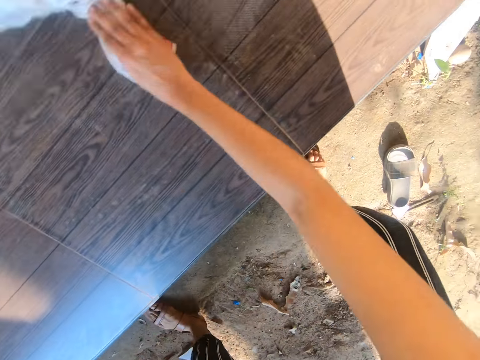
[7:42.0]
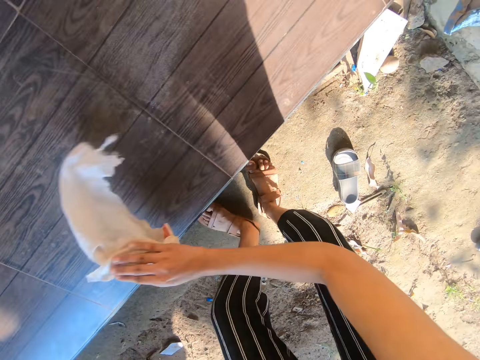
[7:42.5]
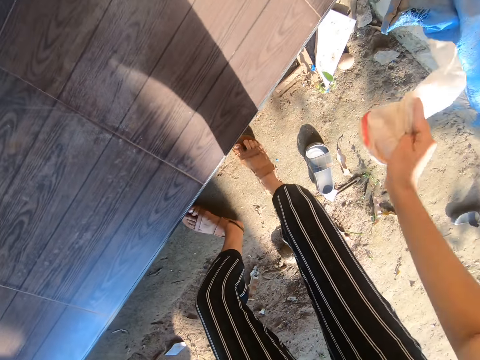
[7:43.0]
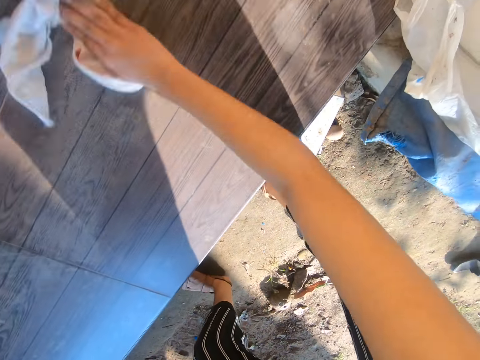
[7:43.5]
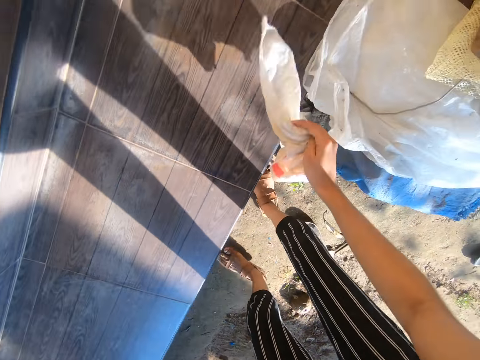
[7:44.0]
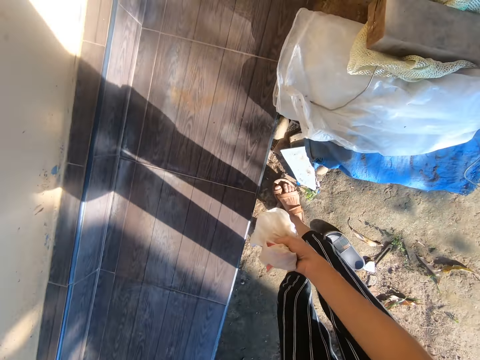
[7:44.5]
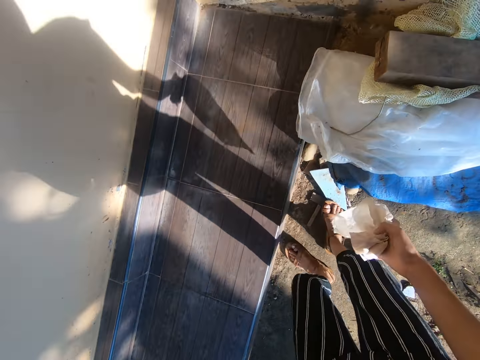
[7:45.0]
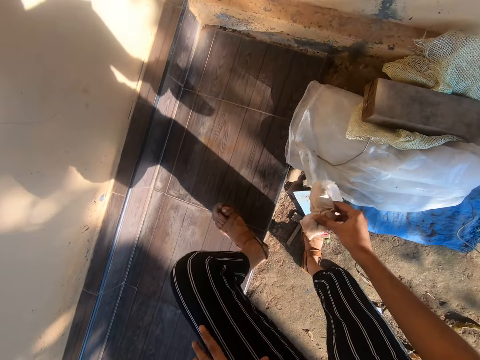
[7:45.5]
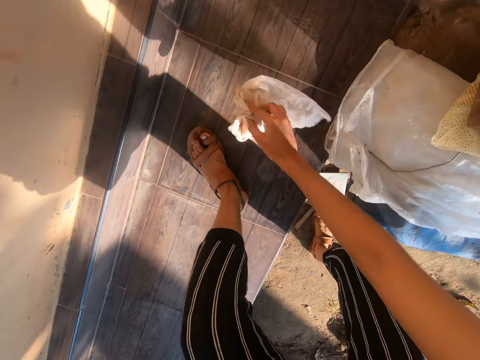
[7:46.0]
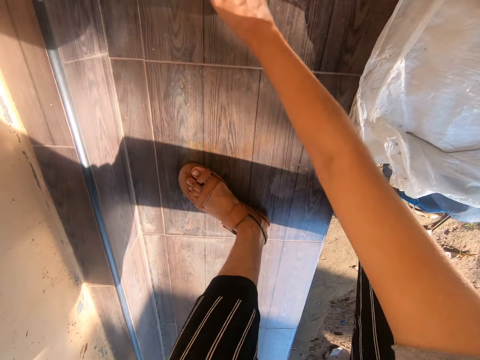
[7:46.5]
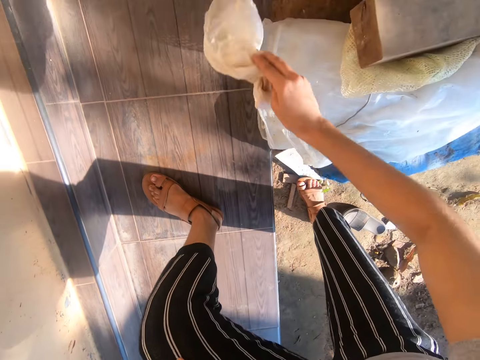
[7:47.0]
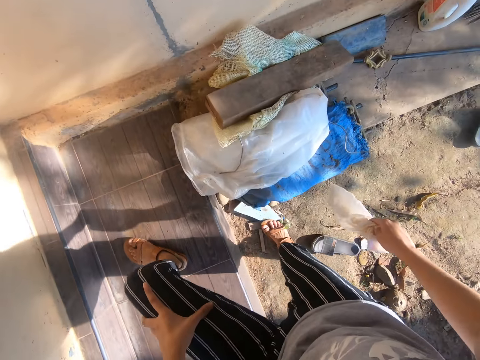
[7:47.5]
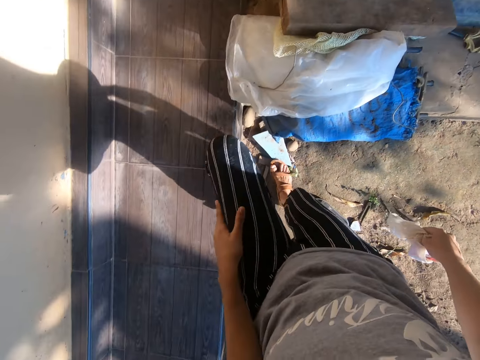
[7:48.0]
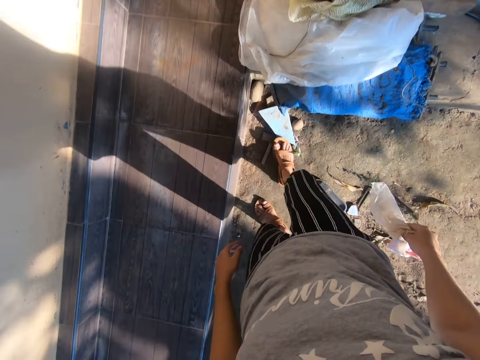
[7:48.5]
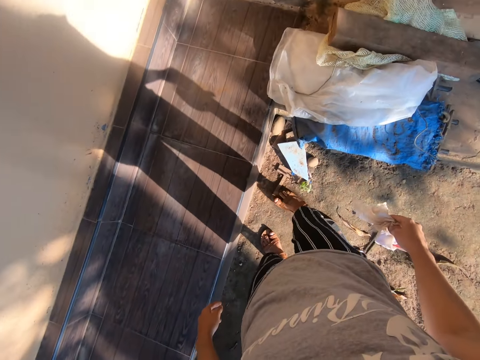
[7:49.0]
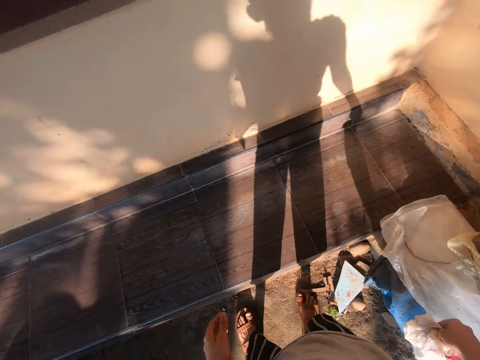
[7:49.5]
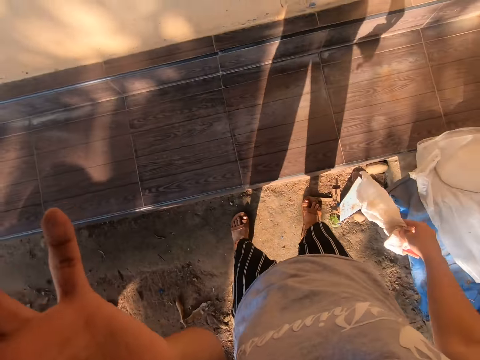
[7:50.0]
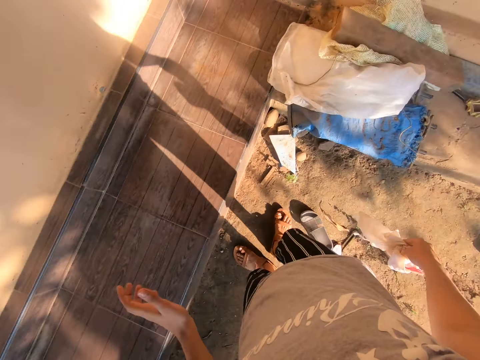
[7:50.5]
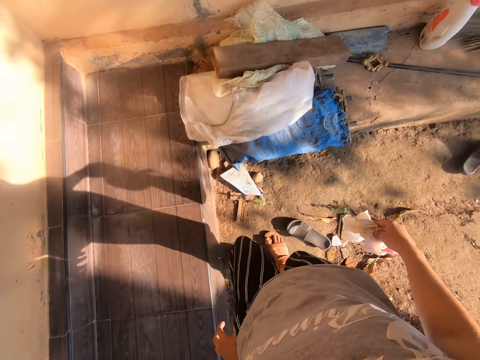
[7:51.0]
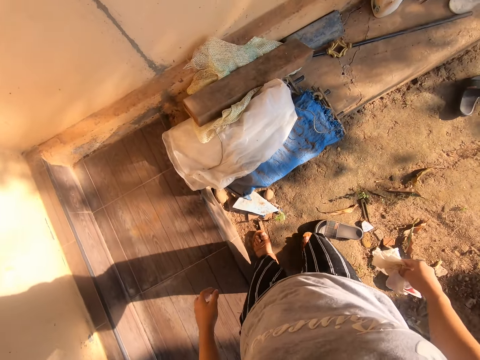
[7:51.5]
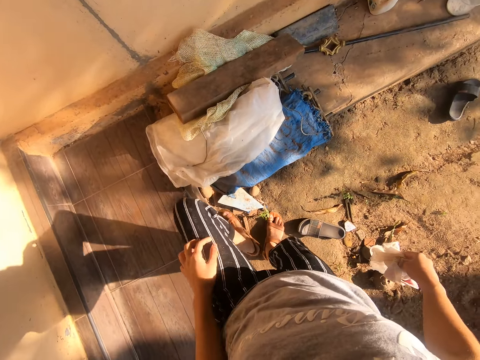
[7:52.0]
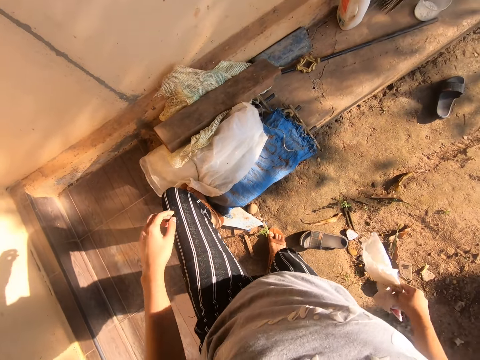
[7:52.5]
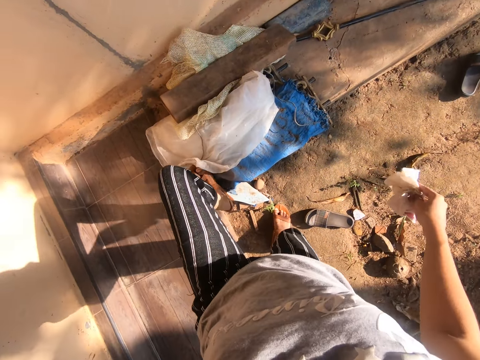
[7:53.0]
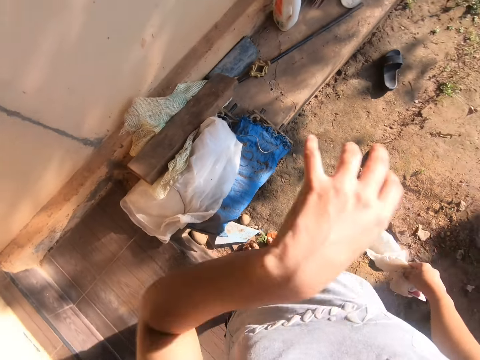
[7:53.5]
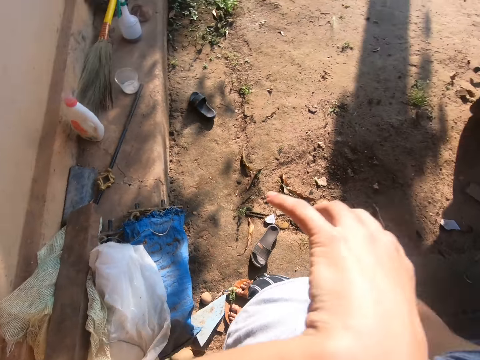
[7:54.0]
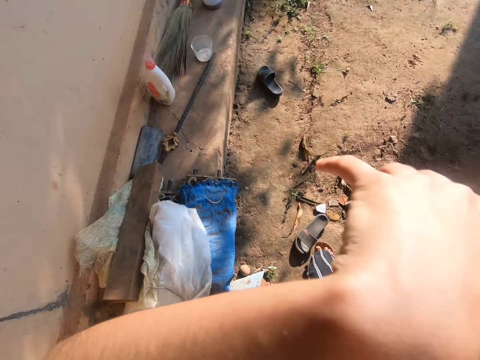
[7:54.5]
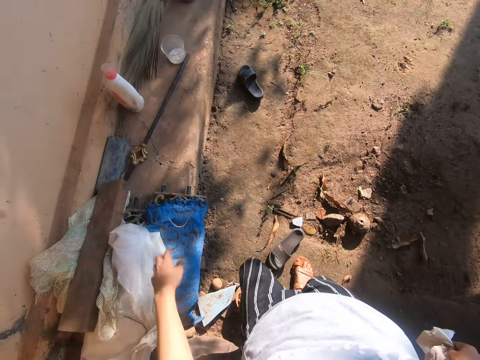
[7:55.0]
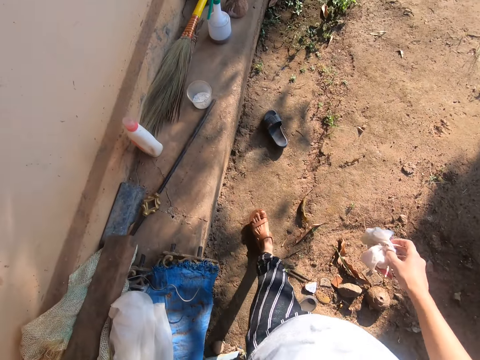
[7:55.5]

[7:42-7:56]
The camera wearer walks ahead. They wipe the surface with a cloth. They look around. They put a leg on the seat. They step on the surface with the left foot. They wipe the surface with the cloth. They look around. They move away both the right hand and the left foot. They lift the left hand. They drop the left hand. They lift a leg. They step on the sacks with the left foot. They wipe their nose. They put the leg down. They lift the left hand.

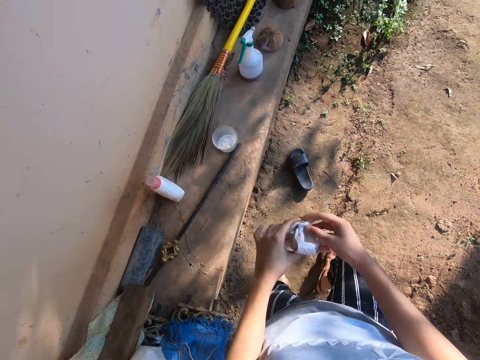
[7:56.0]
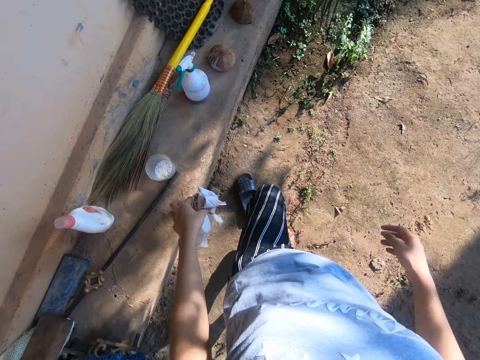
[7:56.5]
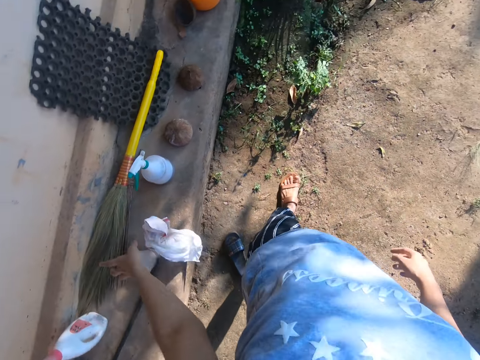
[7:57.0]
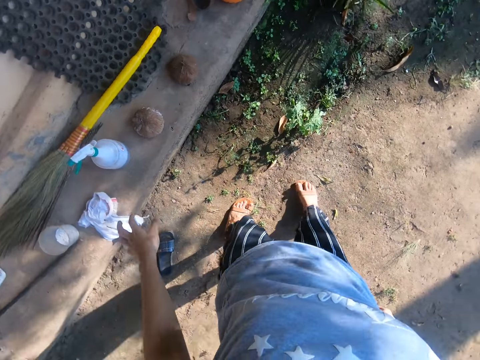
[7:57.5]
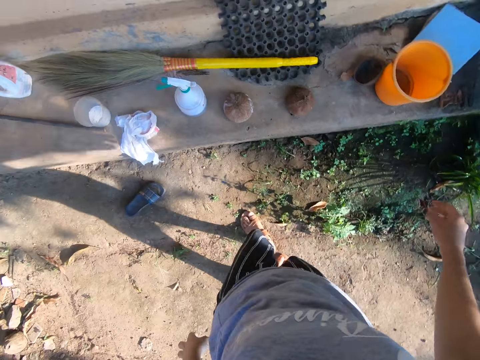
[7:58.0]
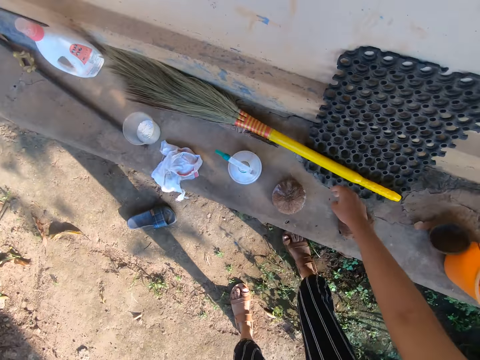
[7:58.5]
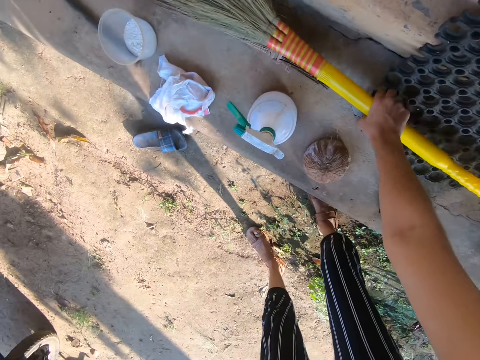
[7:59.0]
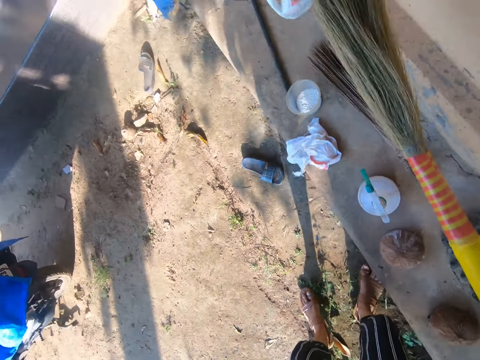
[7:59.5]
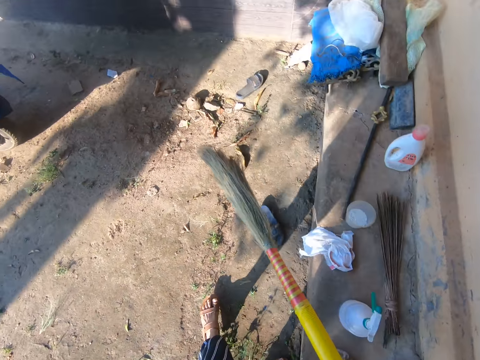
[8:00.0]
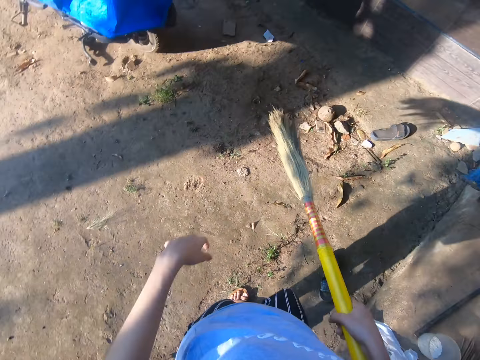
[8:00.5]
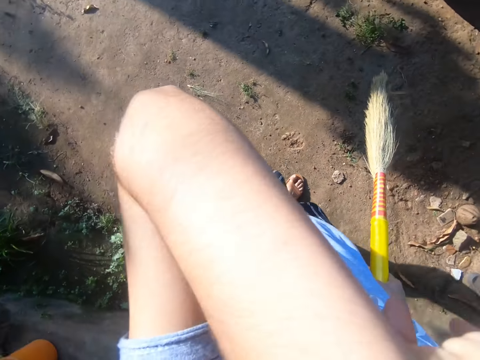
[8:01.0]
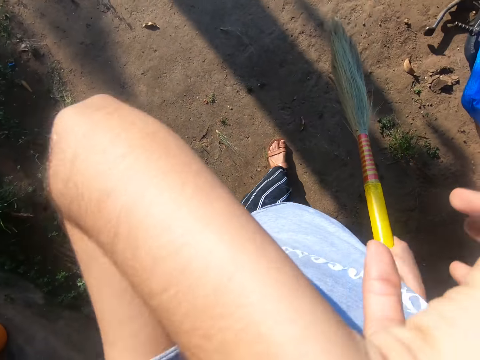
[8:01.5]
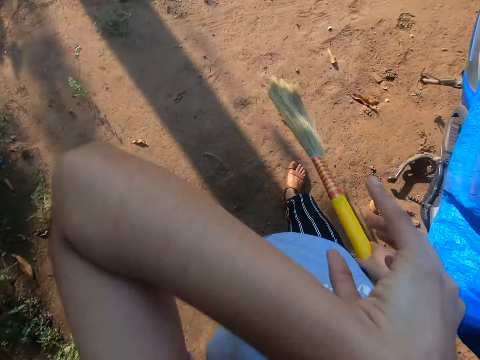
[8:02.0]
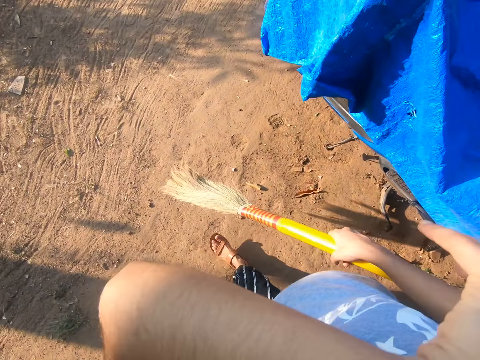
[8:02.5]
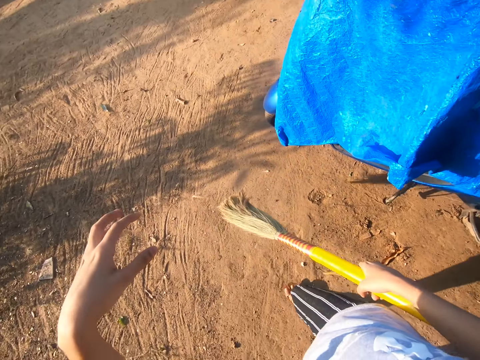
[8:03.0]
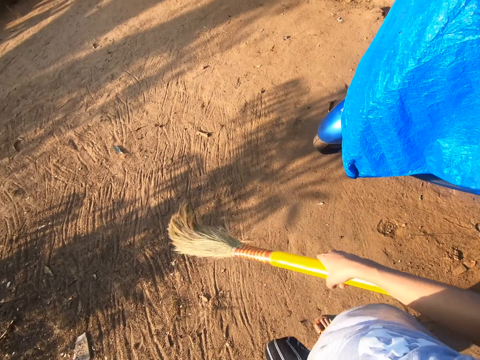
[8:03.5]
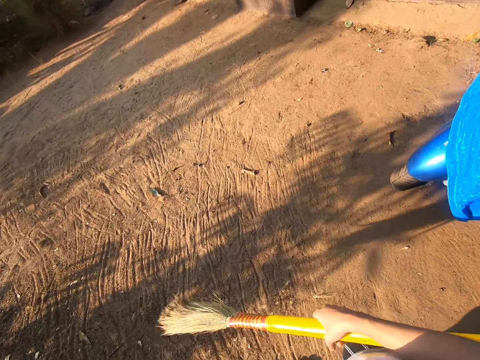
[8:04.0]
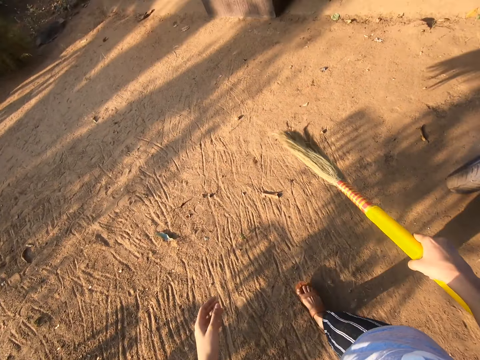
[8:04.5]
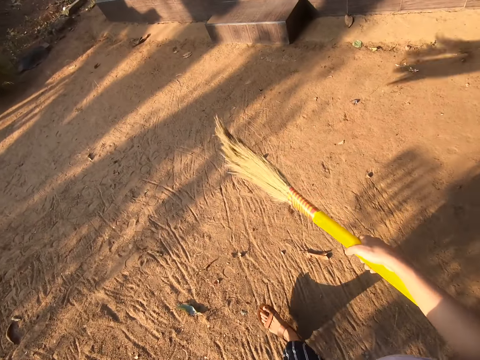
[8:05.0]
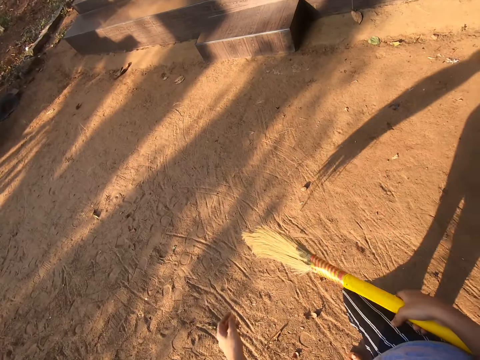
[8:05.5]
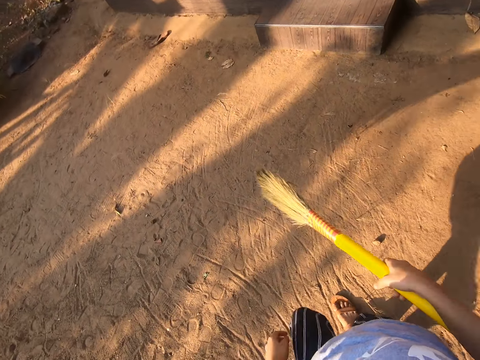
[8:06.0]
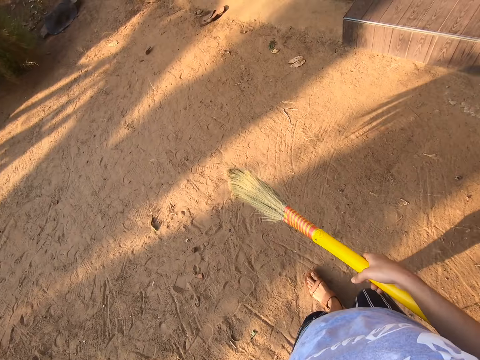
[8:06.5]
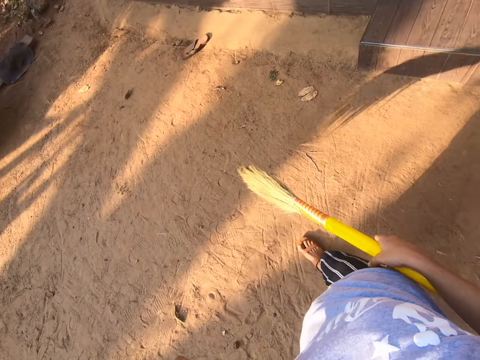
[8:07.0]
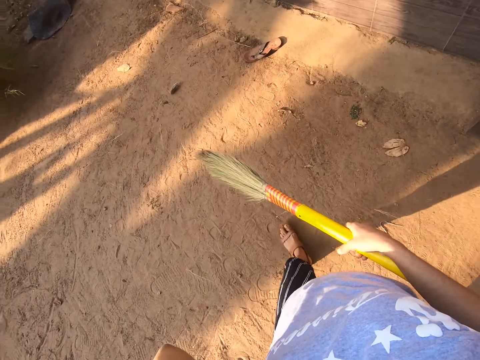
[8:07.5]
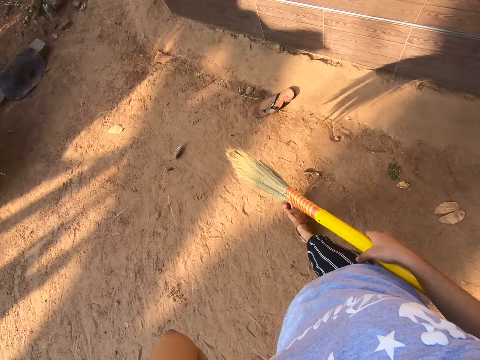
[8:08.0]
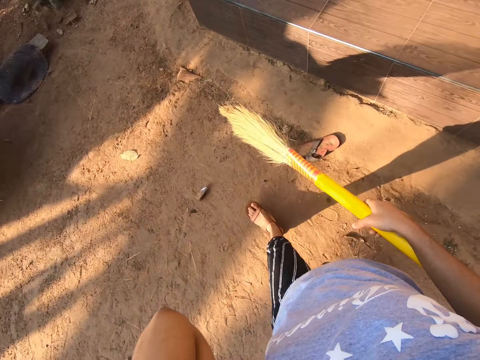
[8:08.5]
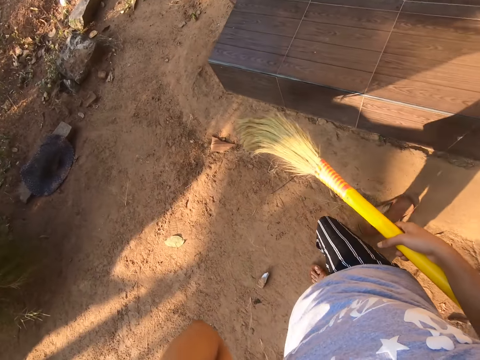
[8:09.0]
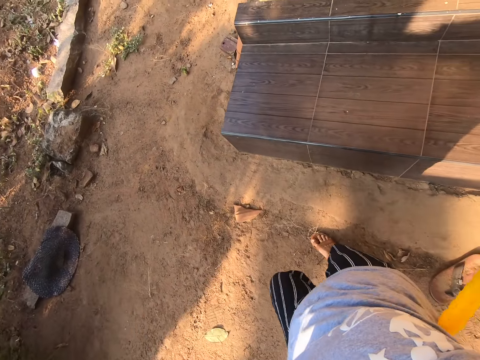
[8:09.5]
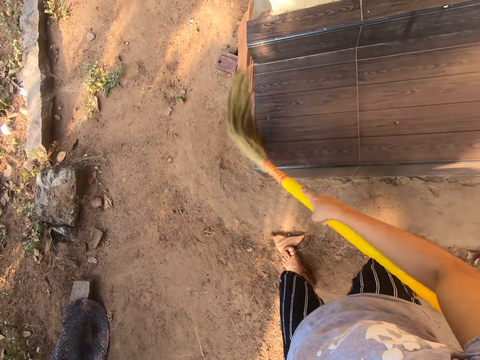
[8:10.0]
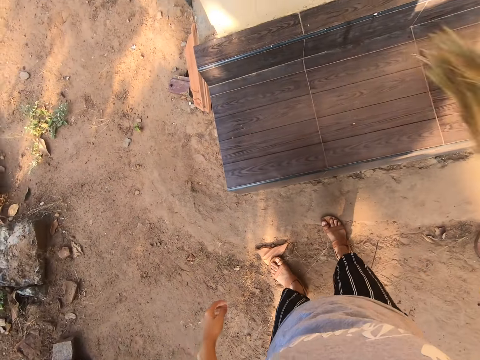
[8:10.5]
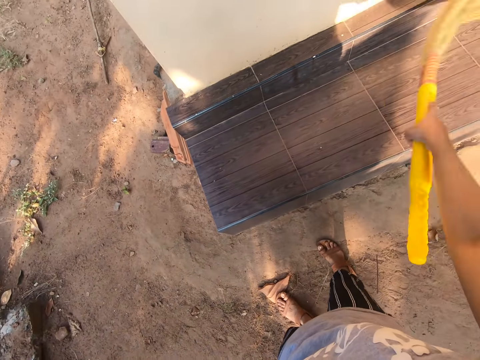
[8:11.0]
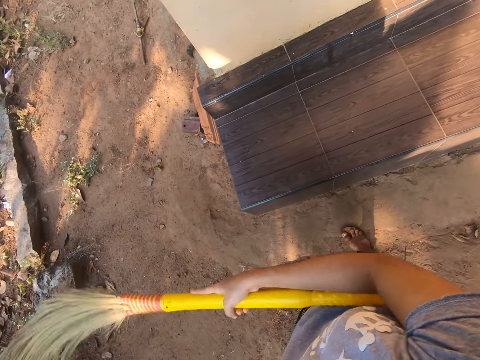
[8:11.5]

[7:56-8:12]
The camera wearer walks around. They drop the left hand. They hold the cloth with the left hand. They drop the cloth with the left hand. They bend down. They pick up a broom with the right hand. They walk around. They wipe their nose. They lift the left hand. They walk ahead. They drop the left hand. They walk ahead. They lift the left hand. They sweep the surface with the broom. They drop the left hand.
